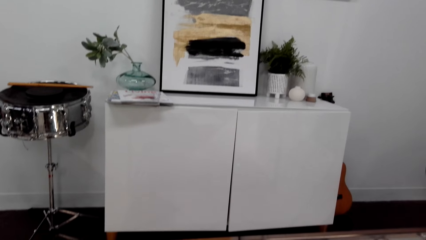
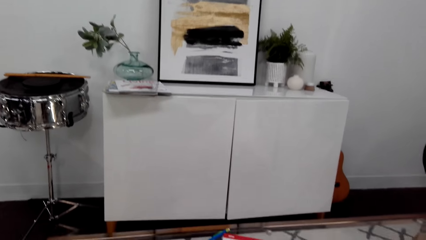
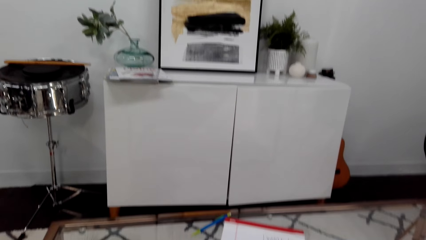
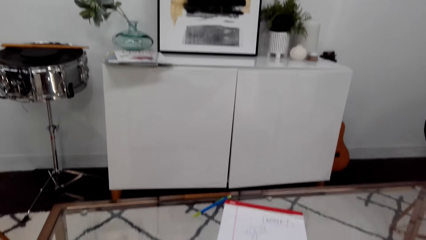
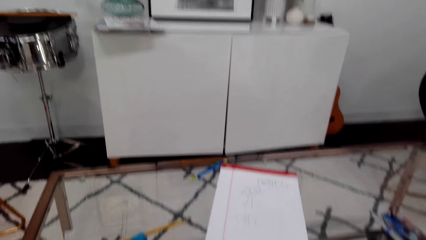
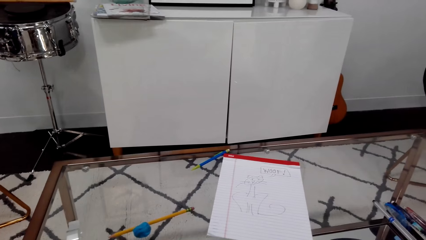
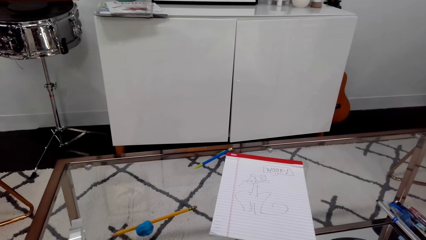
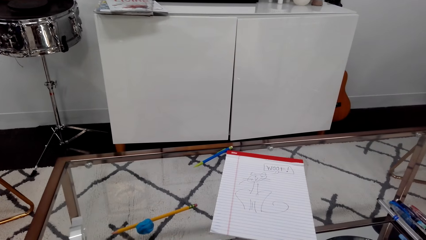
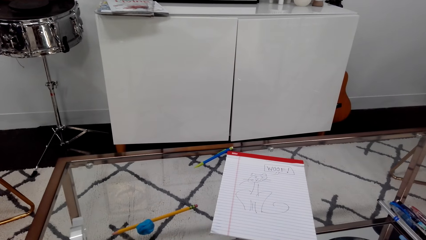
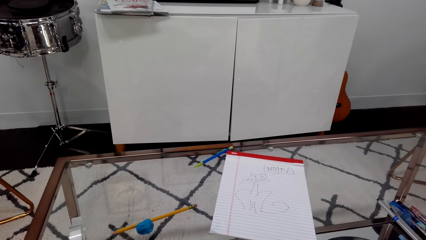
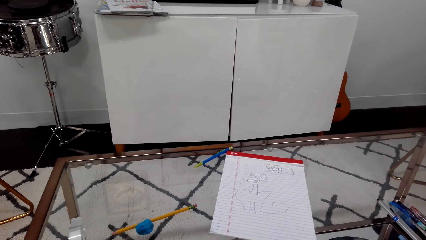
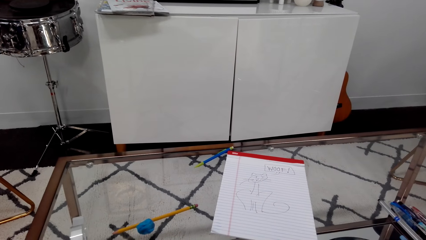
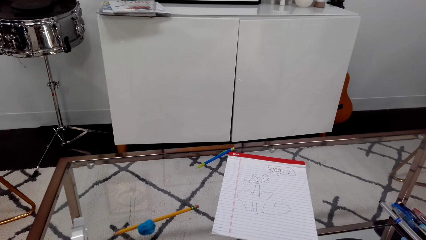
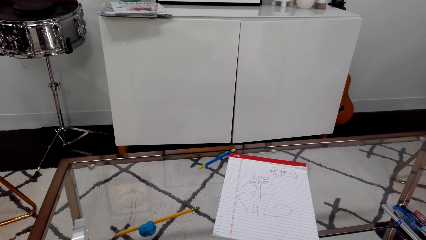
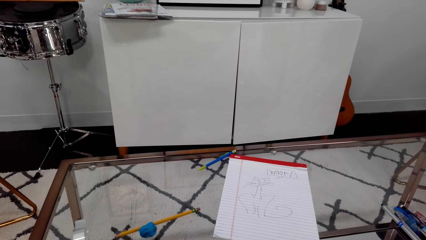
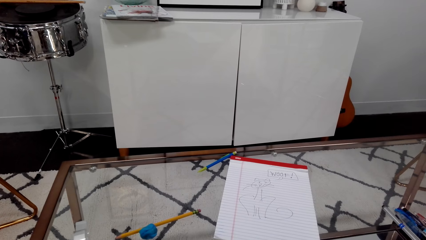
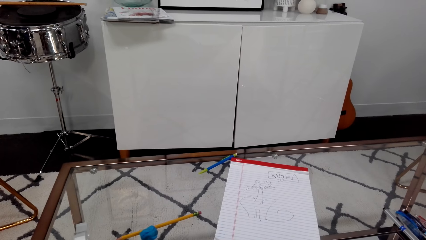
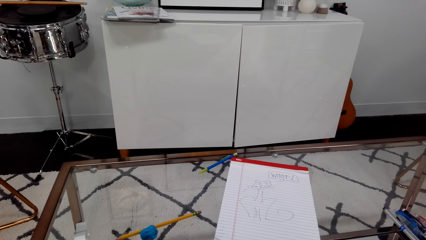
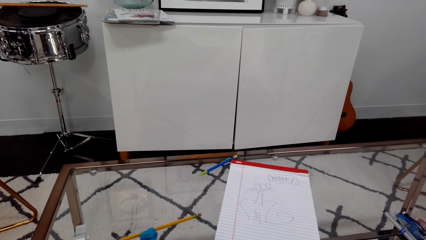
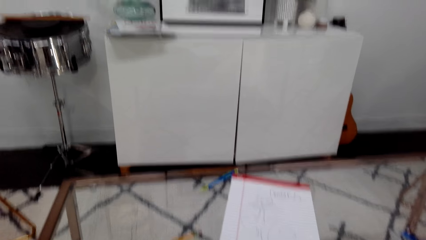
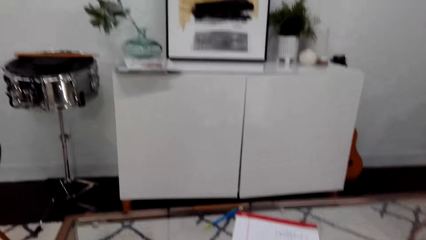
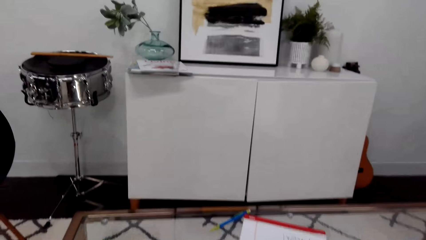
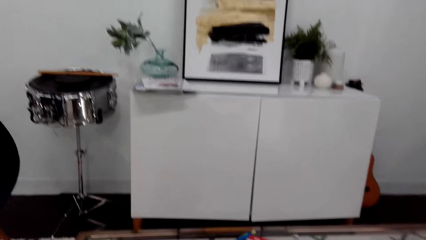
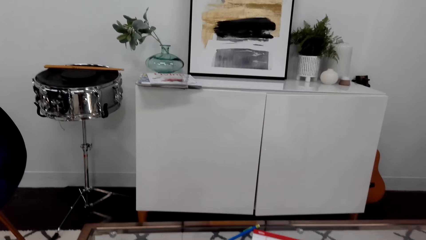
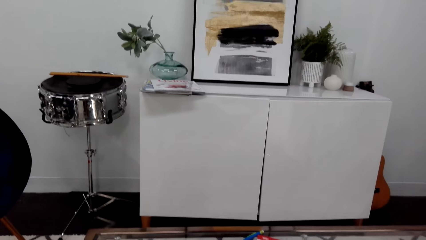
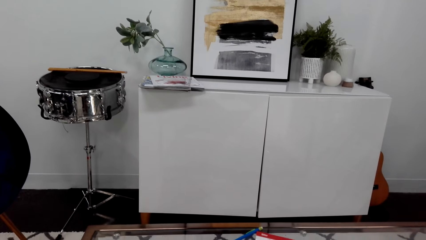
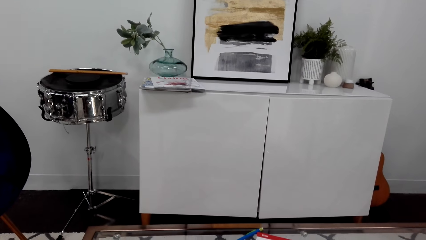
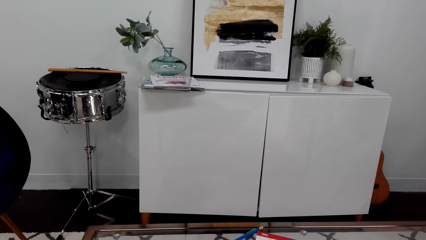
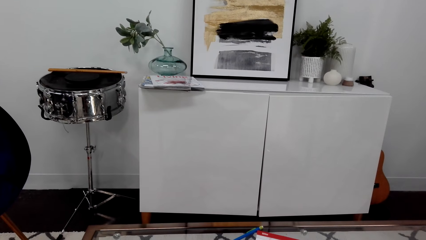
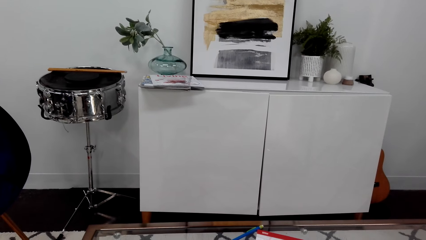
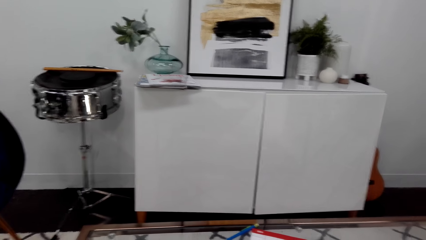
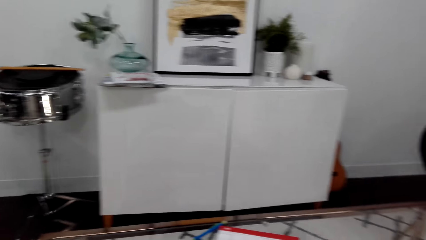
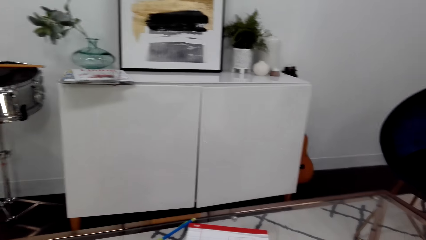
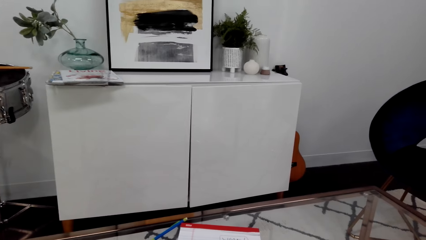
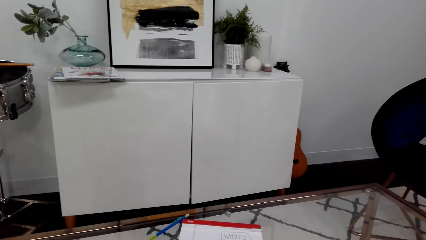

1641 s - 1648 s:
The camera wearer looks at the table.

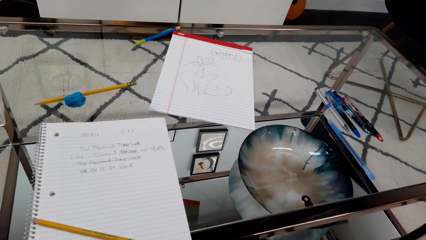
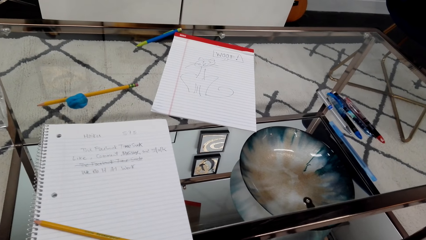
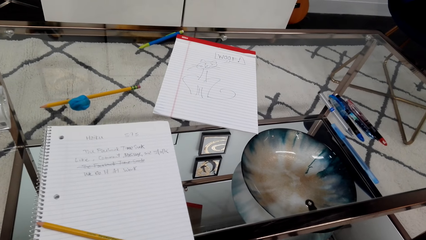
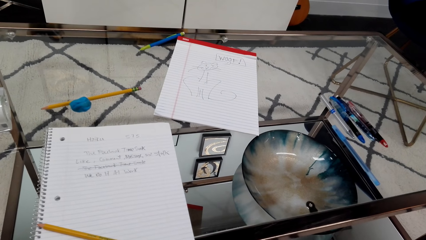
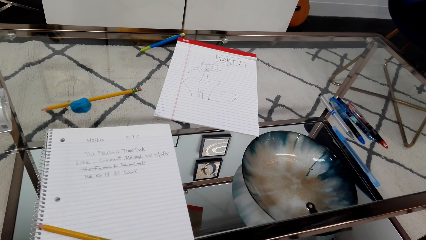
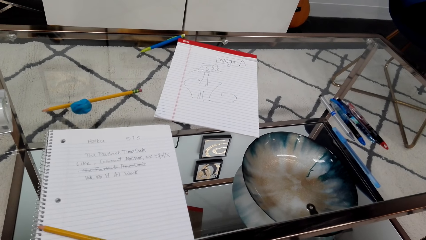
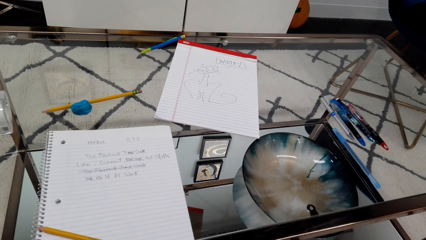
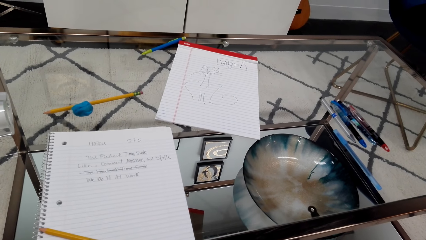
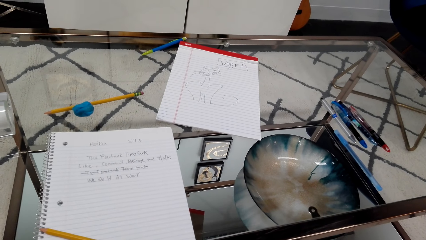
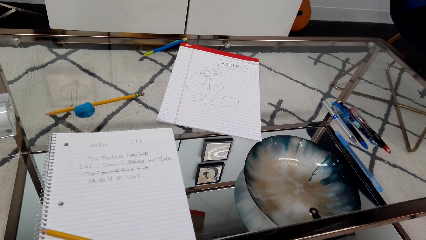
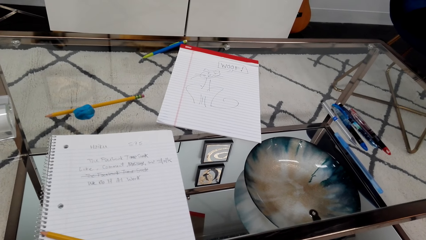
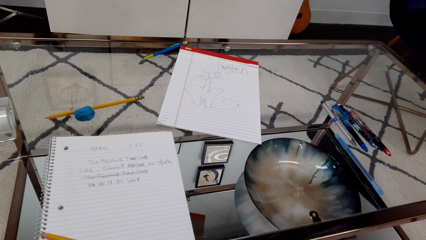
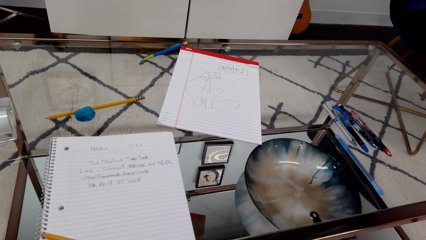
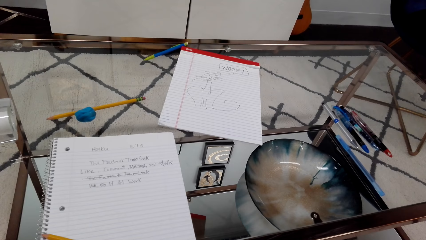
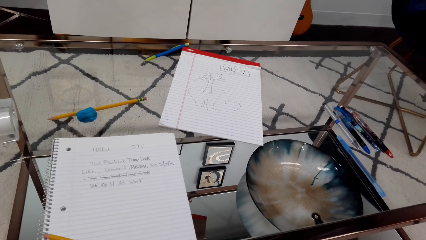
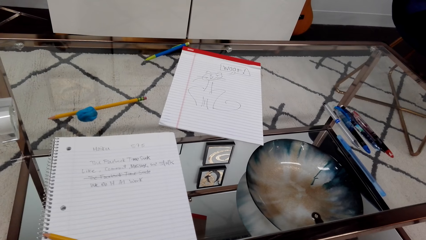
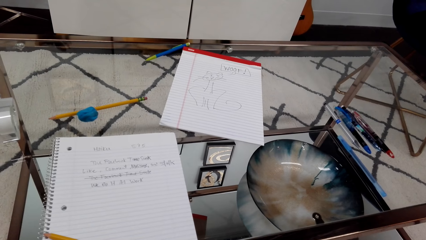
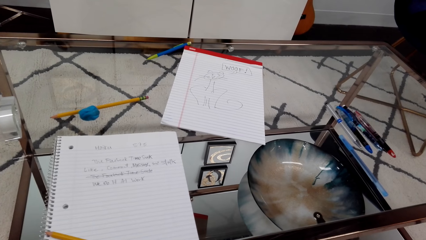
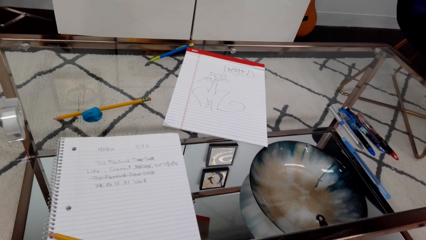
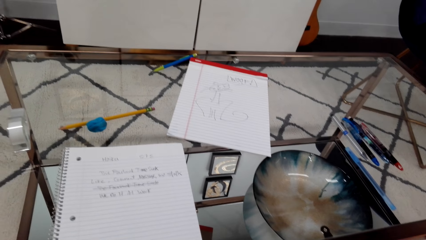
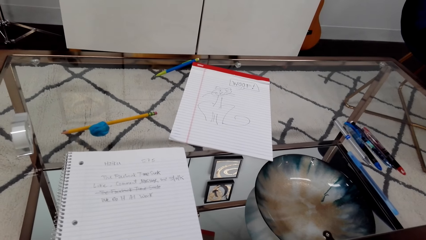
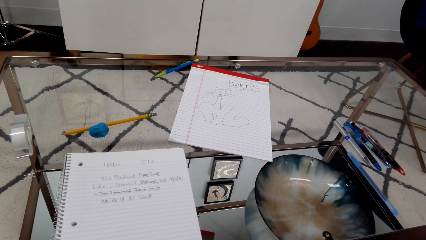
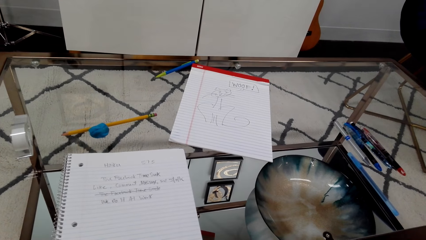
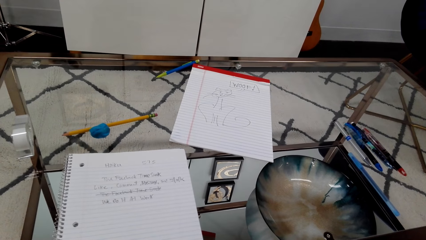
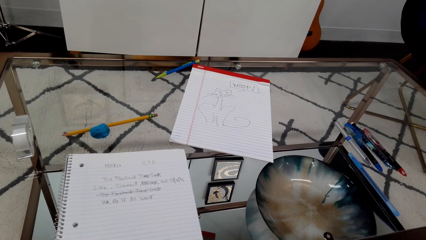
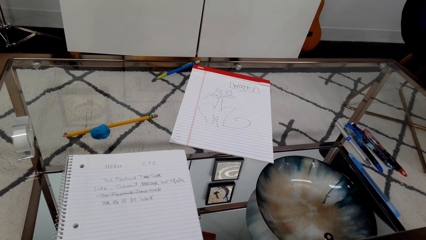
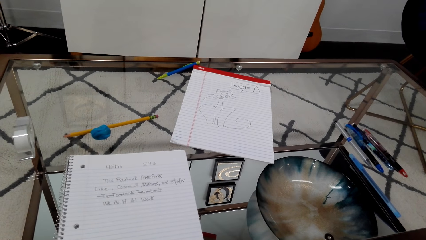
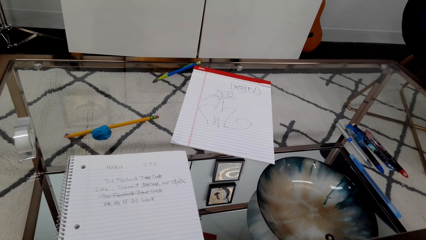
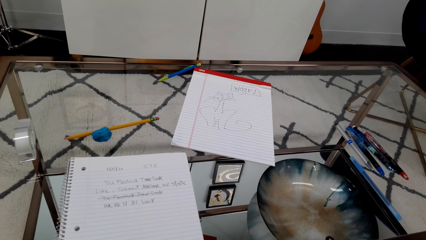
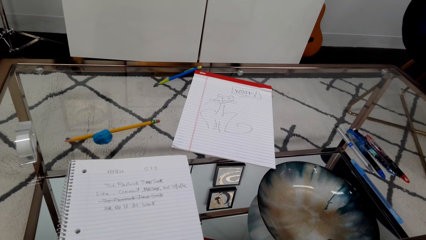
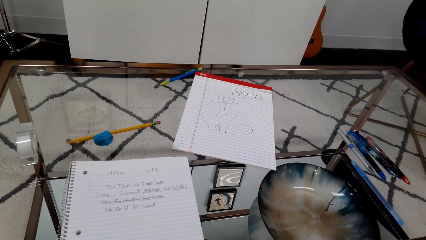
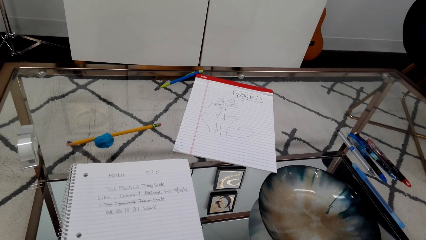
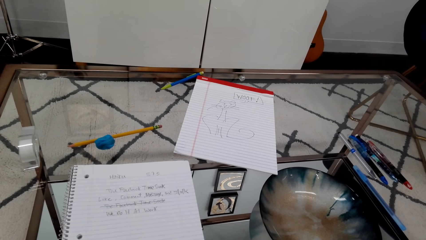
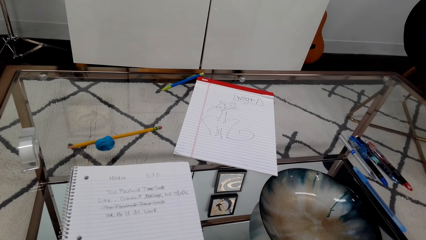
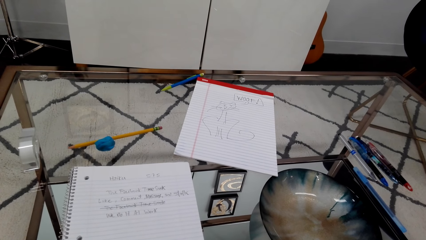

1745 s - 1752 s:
The camera wearer looks at the book.

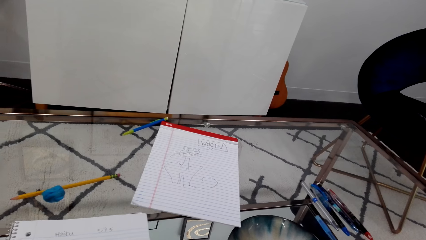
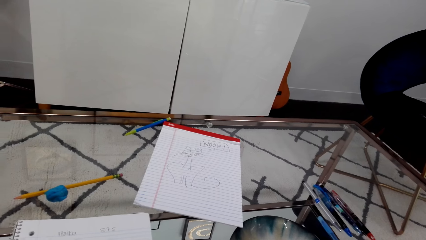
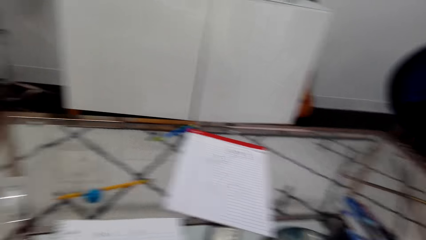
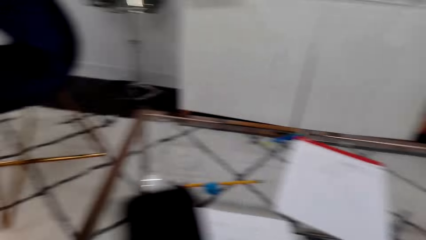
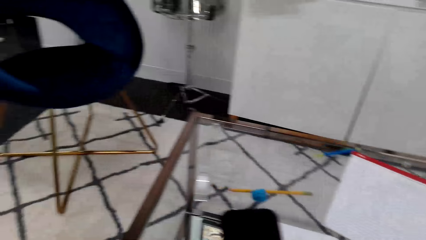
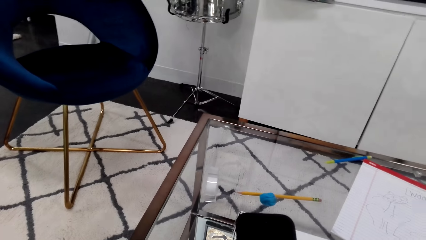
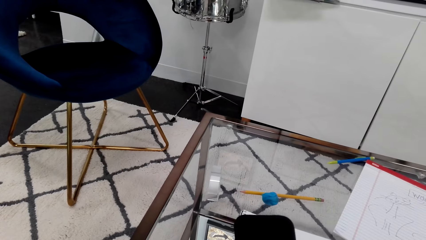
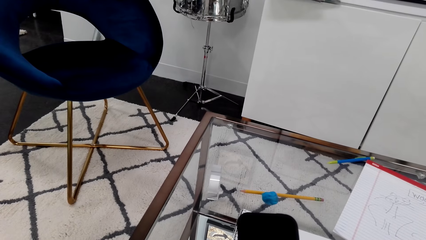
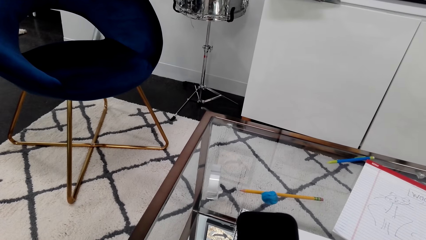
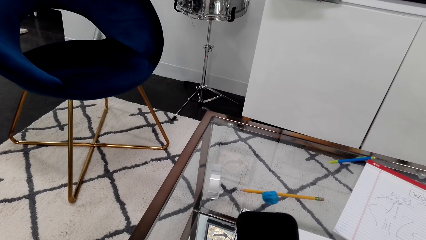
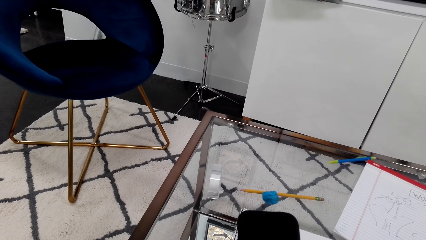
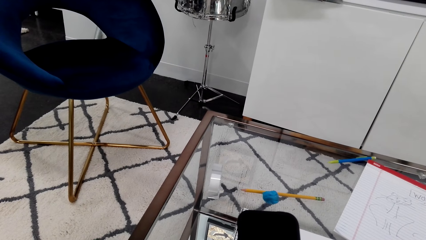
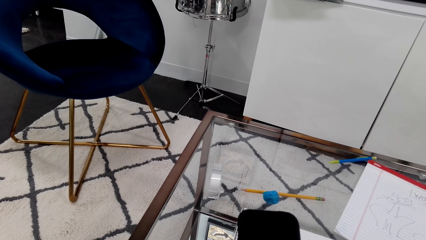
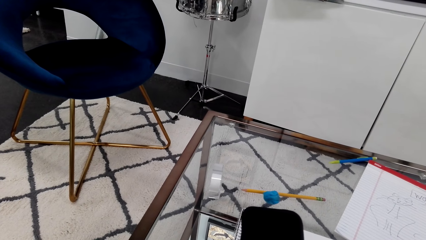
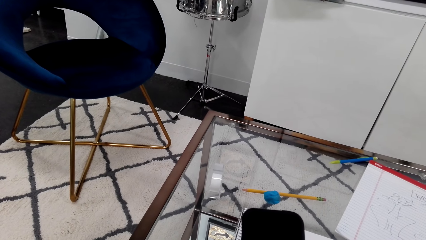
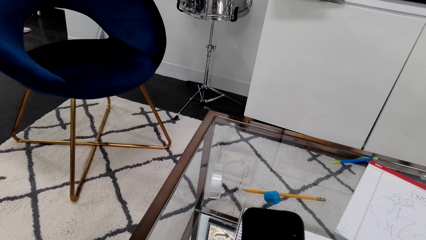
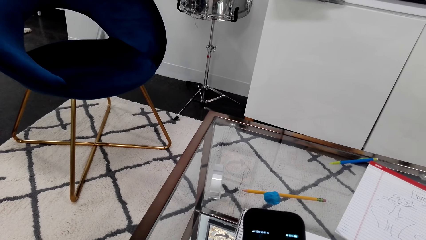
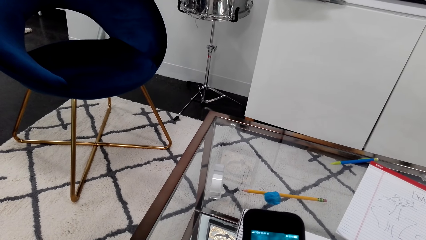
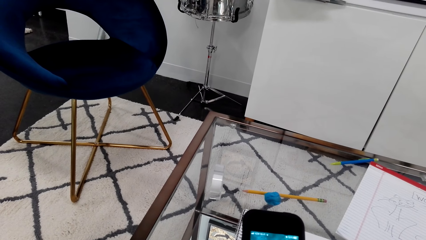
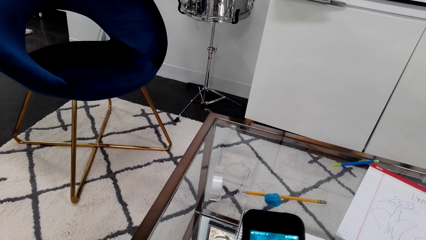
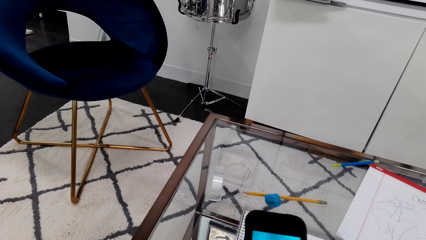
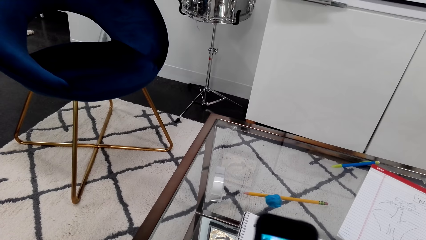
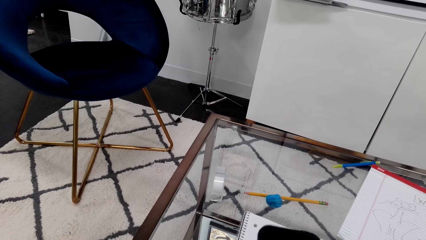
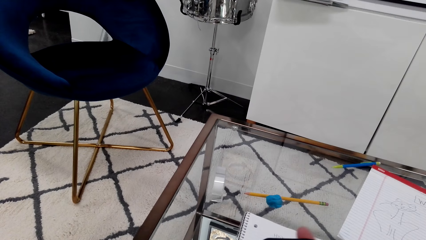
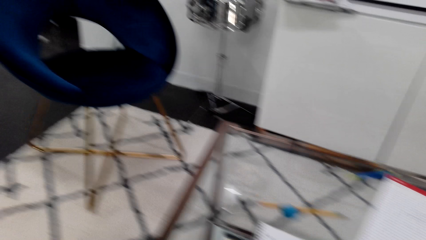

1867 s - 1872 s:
The camera wearer uses a phone. They look at the phone.
